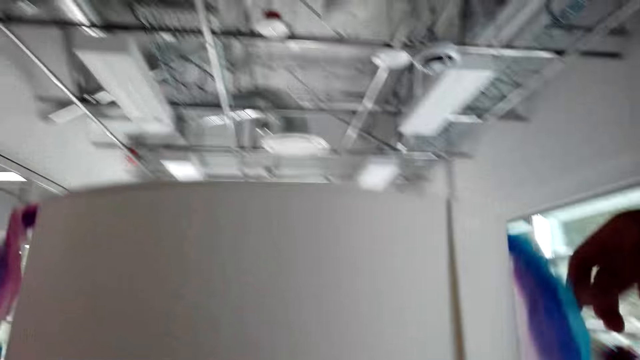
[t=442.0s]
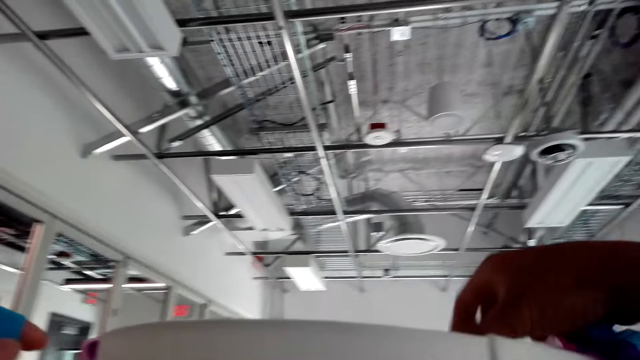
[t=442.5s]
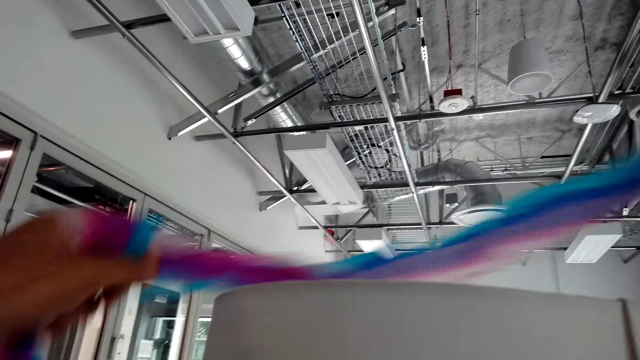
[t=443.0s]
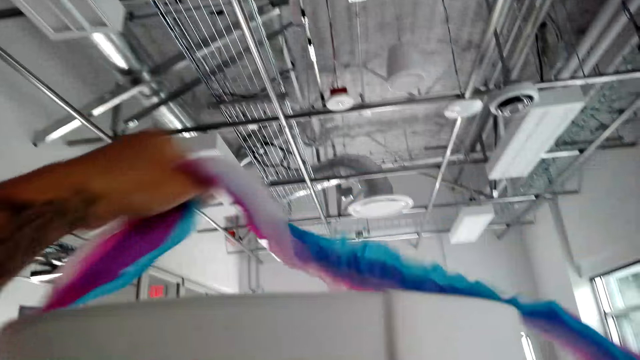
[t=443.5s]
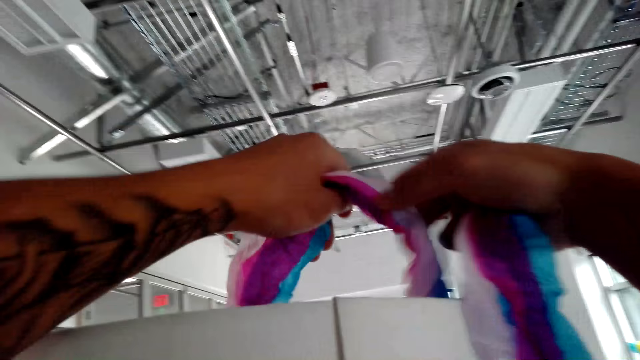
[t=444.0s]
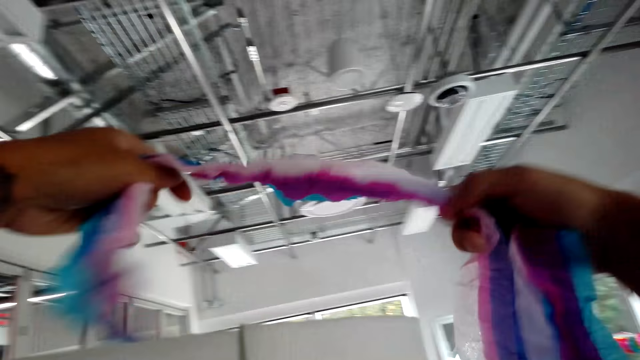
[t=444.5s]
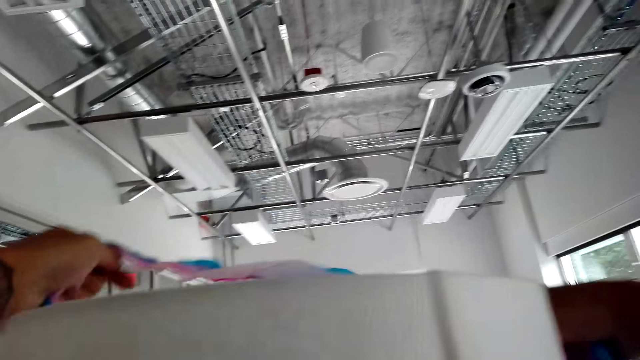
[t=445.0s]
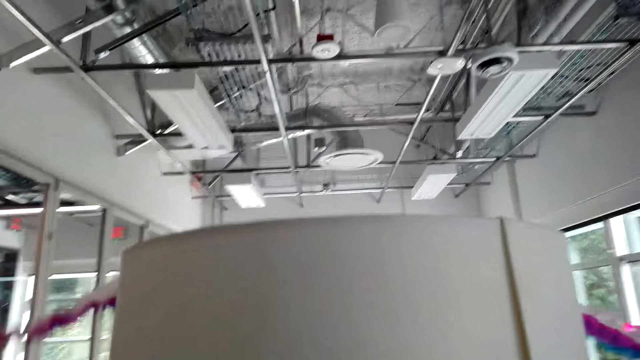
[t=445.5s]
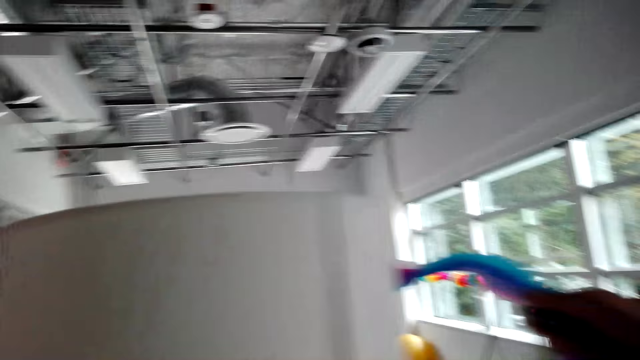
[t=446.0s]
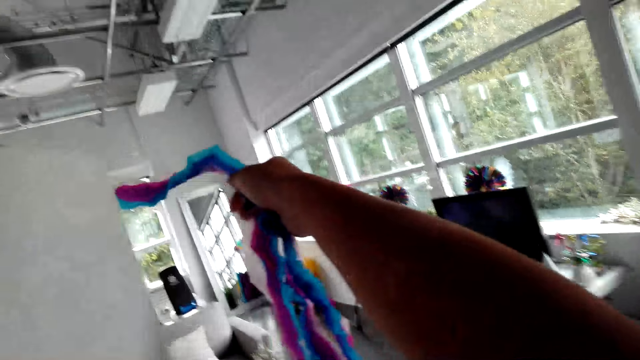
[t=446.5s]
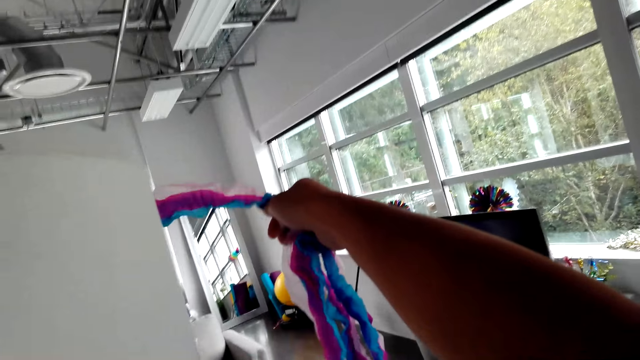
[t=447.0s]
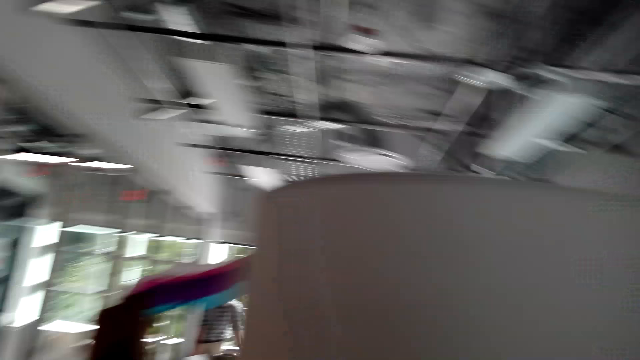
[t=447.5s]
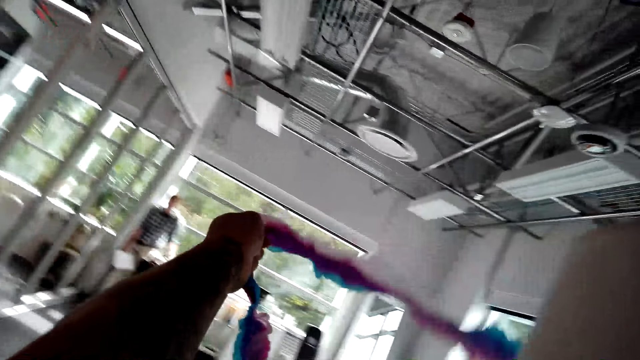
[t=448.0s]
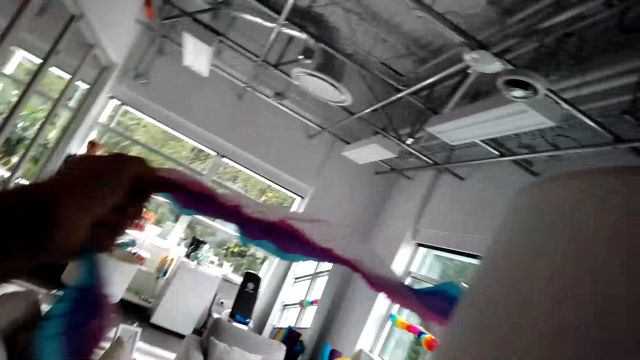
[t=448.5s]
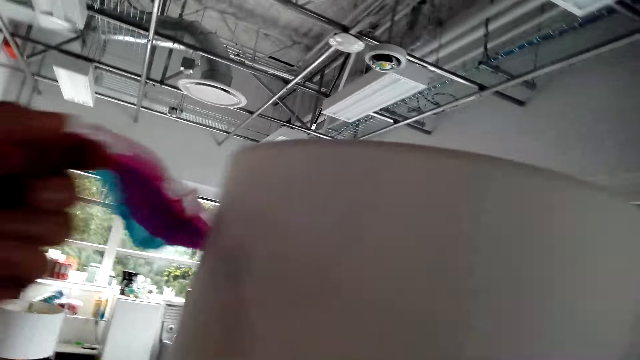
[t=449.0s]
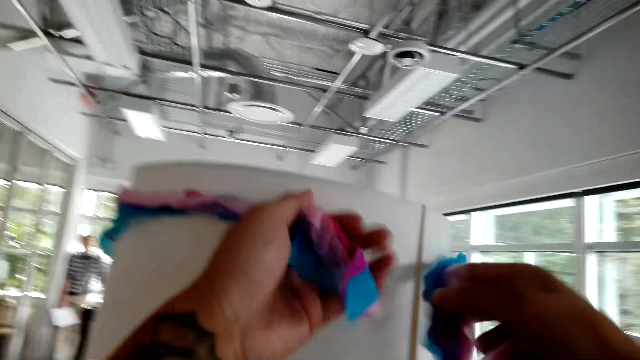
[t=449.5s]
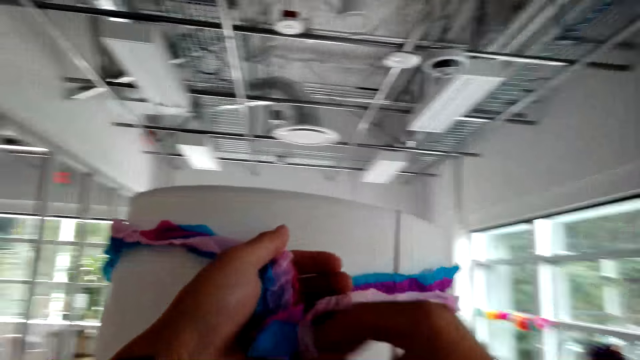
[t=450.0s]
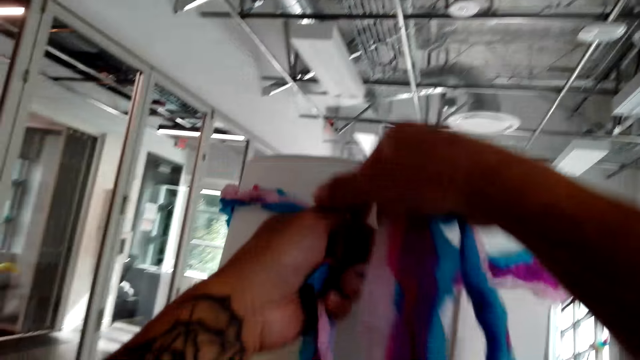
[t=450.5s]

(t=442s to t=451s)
The camera wearer pulls the streamers. They put the streamers around the lamp.

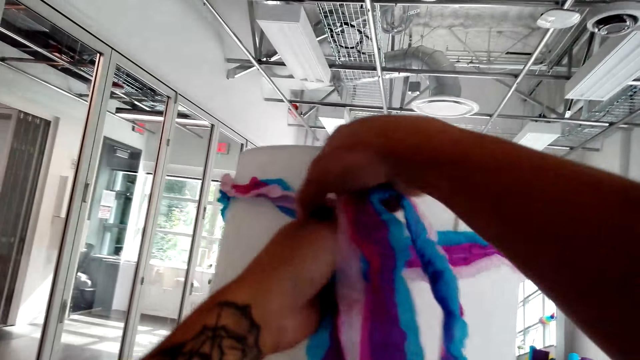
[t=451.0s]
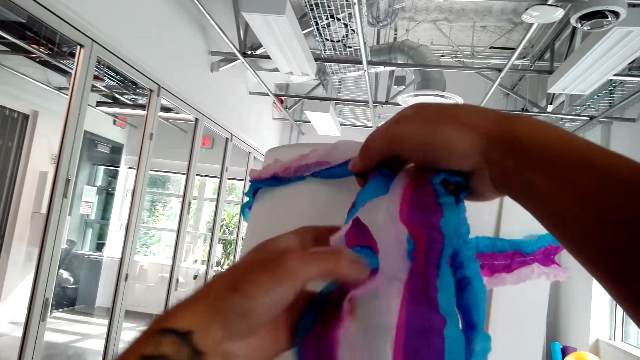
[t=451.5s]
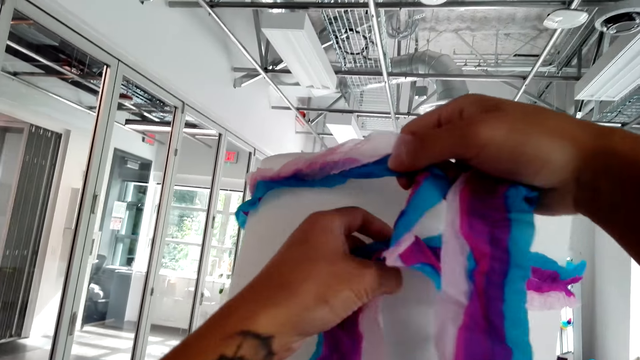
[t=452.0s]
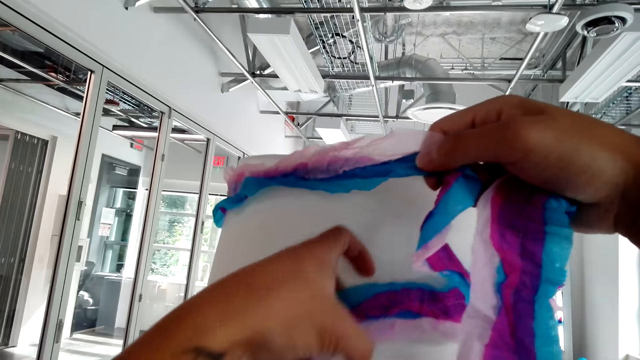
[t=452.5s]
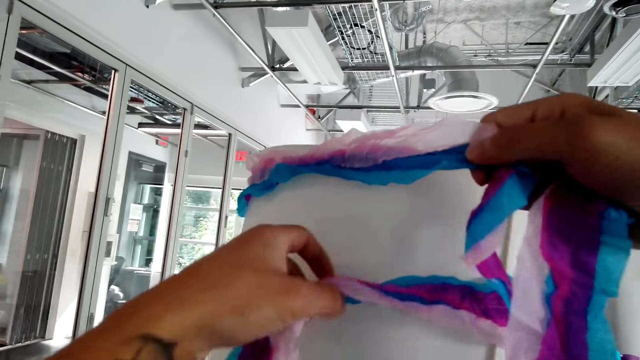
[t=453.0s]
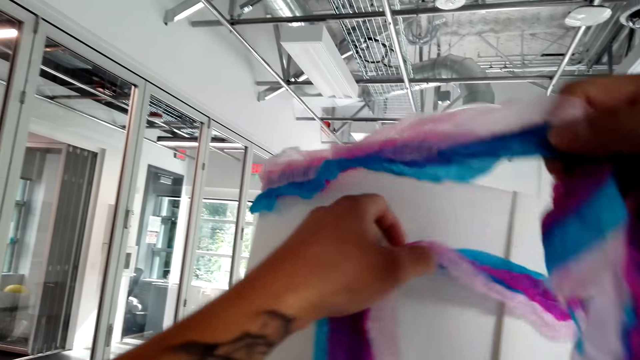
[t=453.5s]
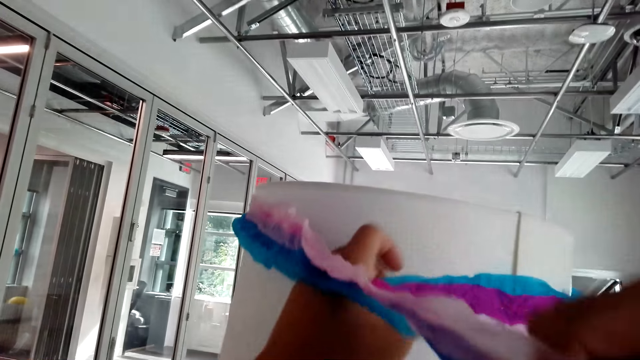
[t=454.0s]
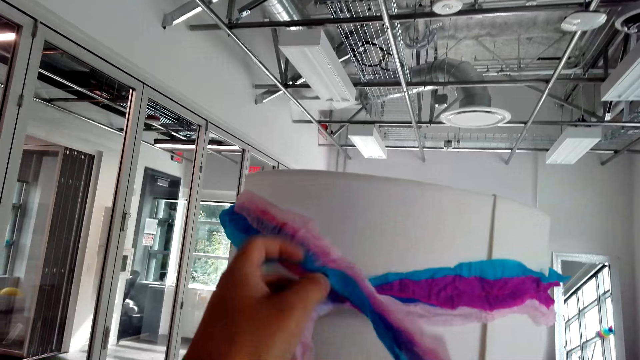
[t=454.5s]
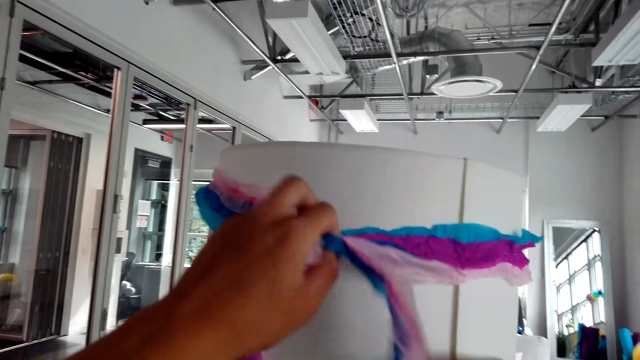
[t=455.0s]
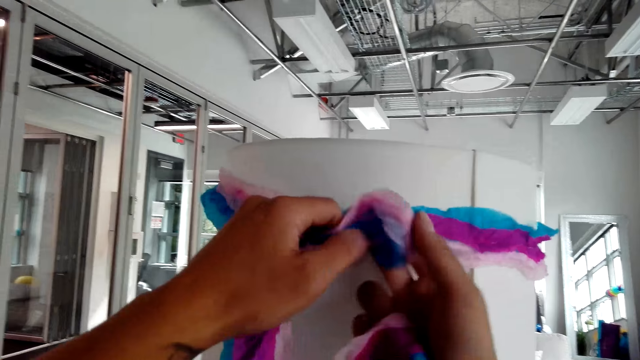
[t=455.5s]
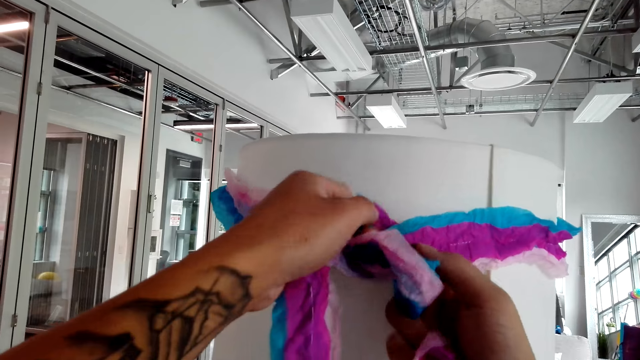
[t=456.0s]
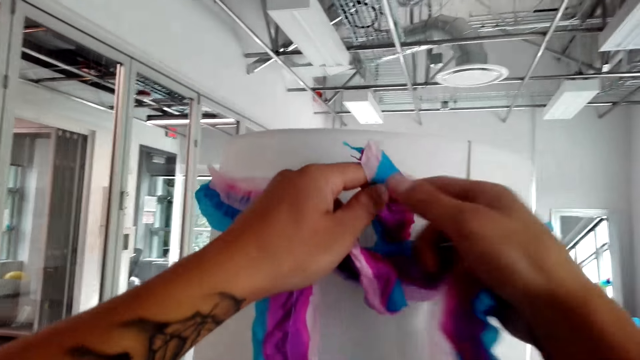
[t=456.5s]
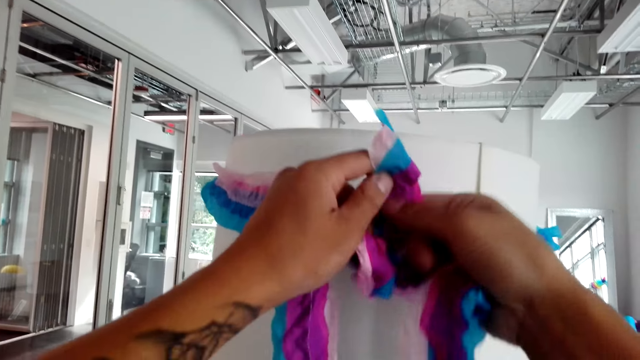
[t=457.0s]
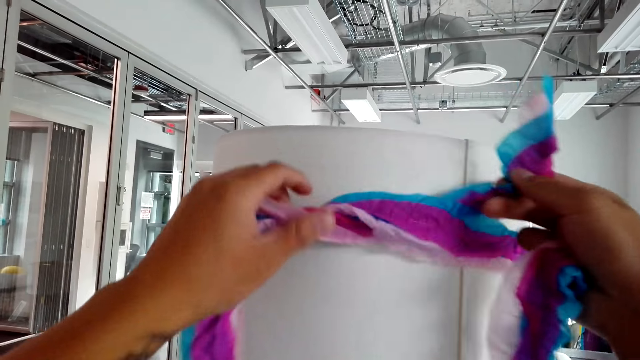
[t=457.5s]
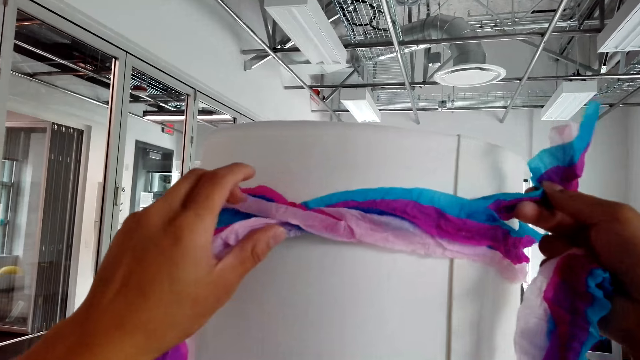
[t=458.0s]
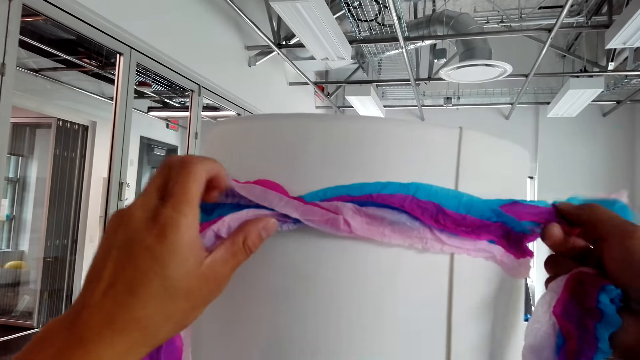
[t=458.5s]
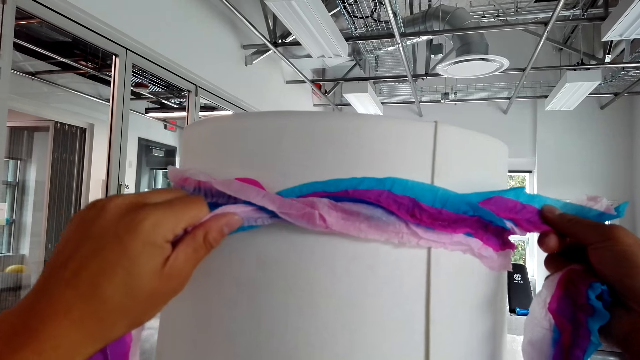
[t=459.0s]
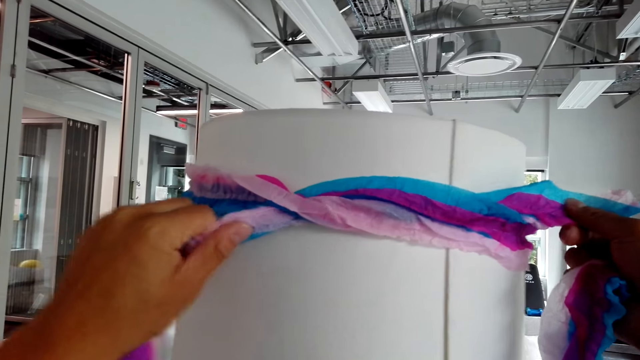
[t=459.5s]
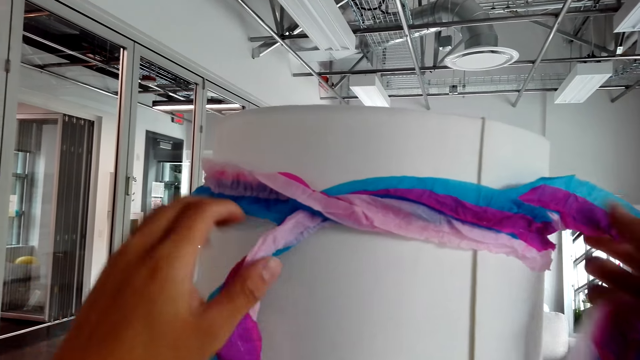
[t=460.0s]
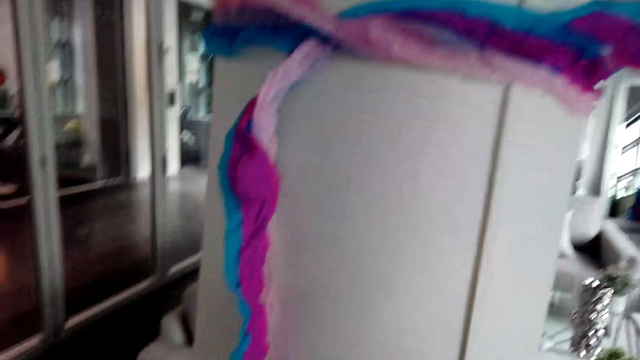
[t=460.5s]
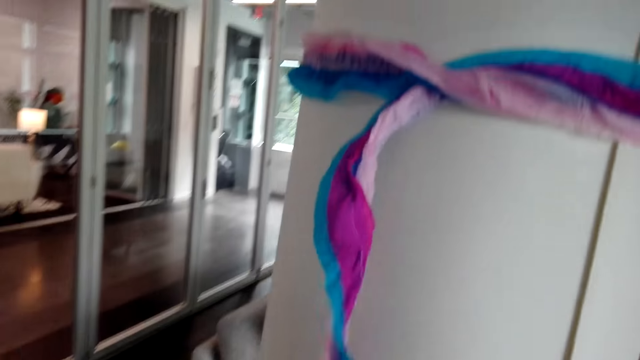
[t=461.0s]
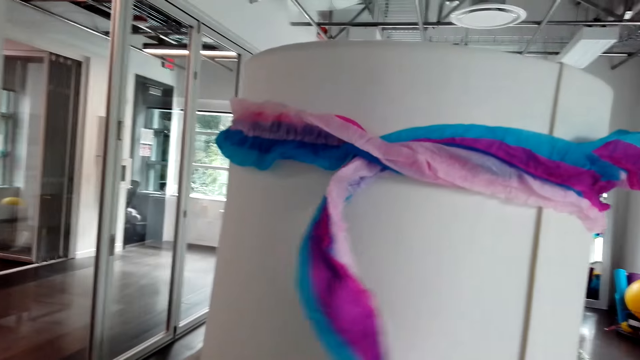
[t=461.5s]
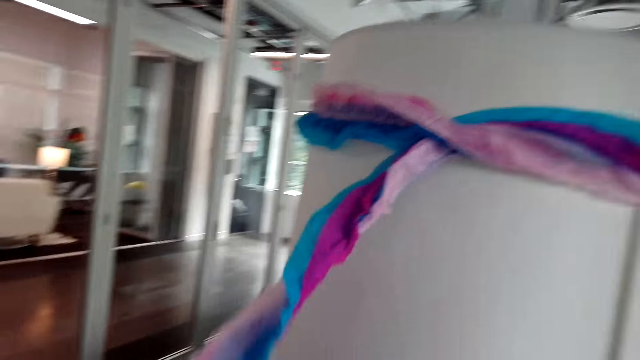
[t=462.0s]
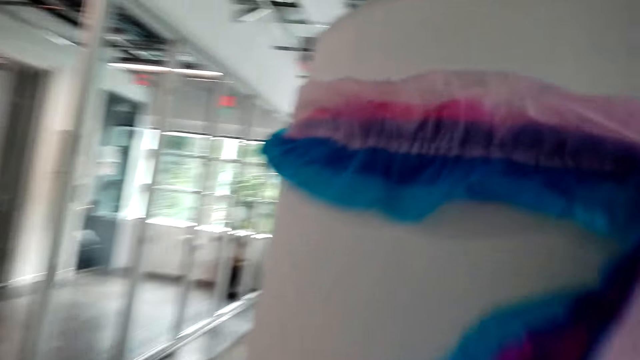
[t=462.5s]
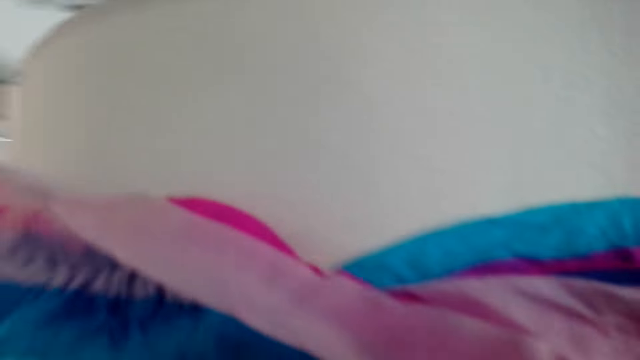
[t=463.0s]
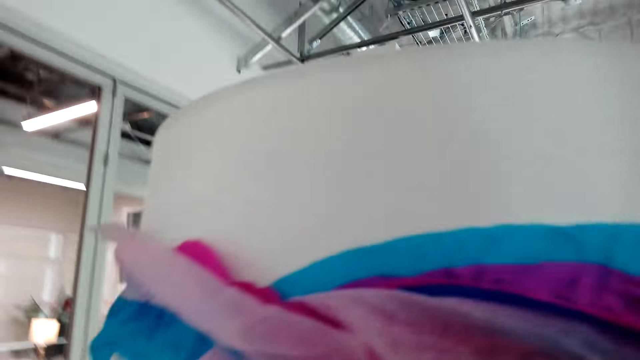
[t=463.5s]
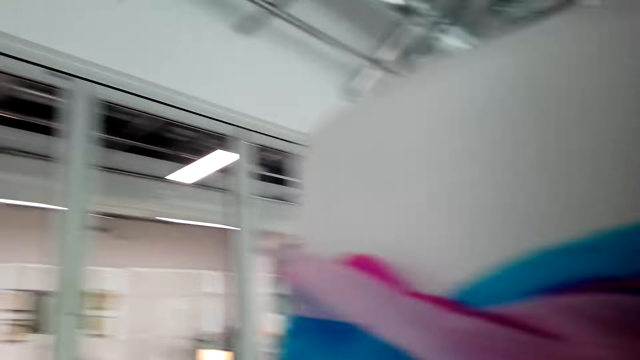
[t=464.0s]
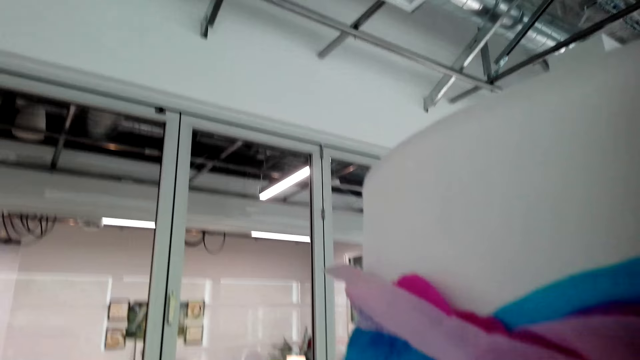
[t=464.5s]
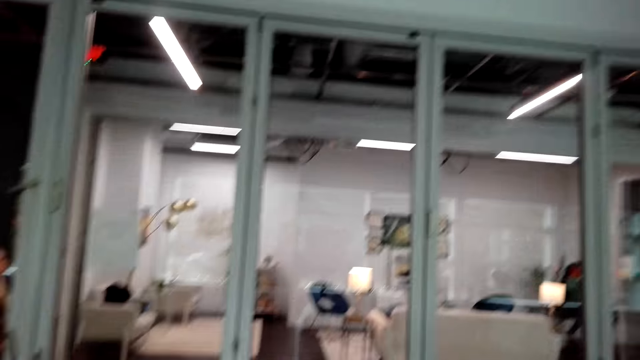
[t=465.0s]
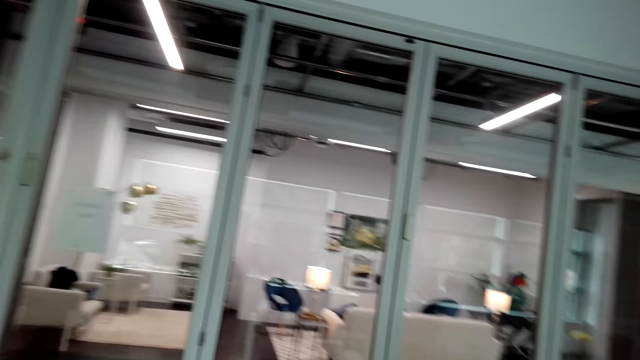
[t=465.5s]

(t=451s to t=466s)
The camera wearer pulls the streamers. They tie the streamers.
